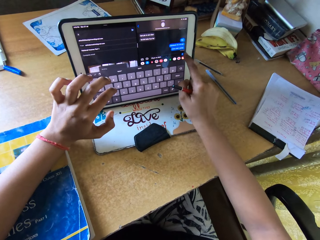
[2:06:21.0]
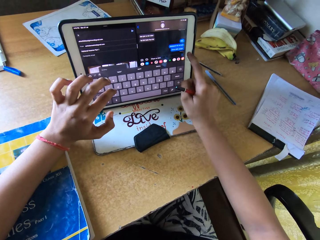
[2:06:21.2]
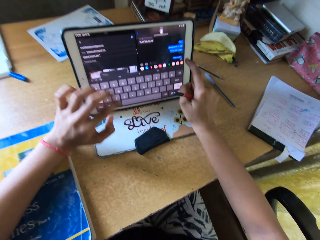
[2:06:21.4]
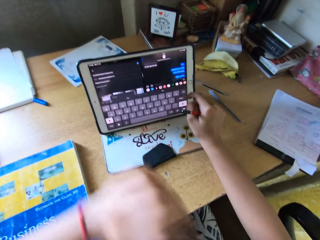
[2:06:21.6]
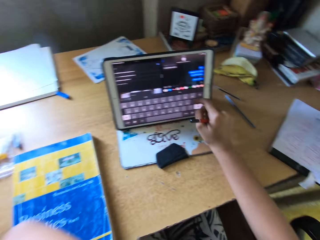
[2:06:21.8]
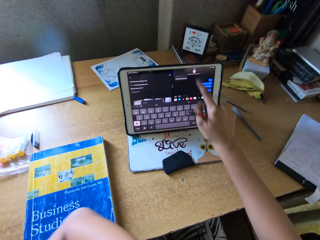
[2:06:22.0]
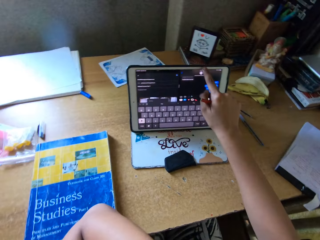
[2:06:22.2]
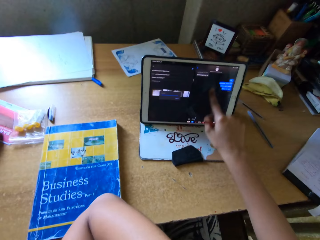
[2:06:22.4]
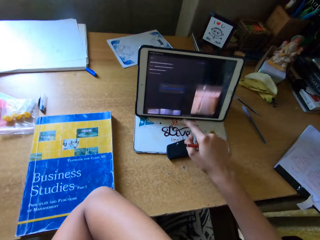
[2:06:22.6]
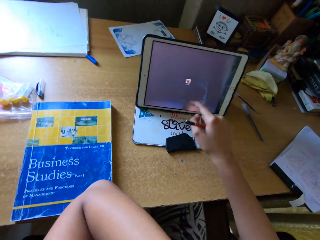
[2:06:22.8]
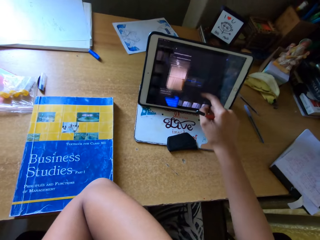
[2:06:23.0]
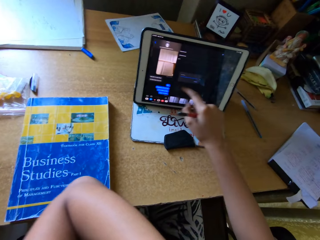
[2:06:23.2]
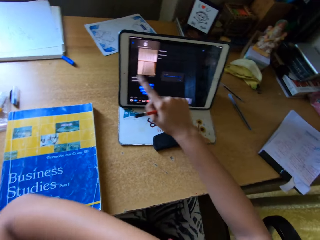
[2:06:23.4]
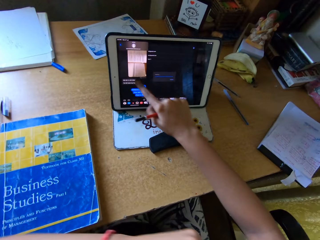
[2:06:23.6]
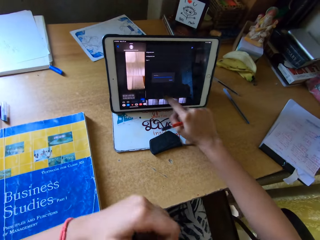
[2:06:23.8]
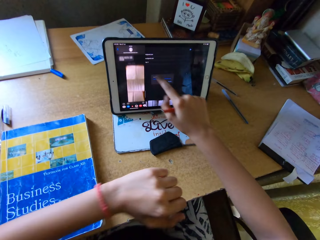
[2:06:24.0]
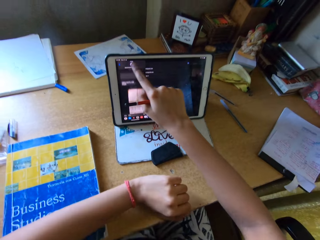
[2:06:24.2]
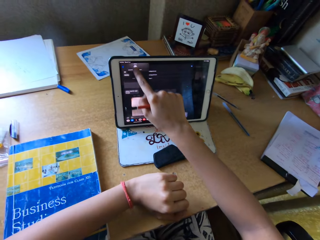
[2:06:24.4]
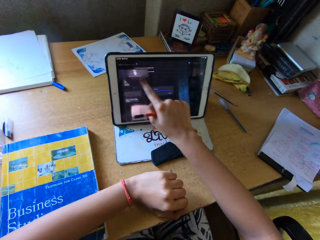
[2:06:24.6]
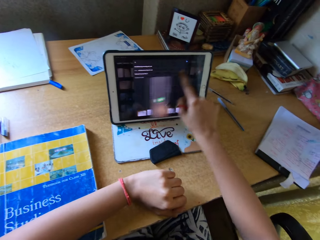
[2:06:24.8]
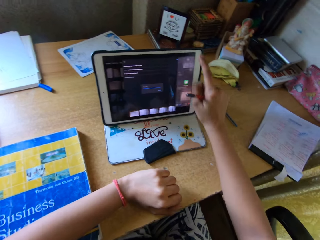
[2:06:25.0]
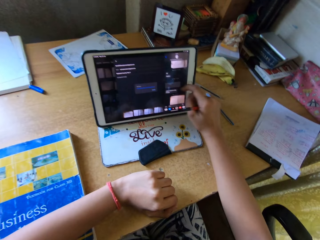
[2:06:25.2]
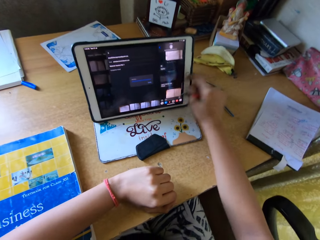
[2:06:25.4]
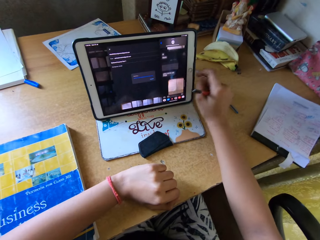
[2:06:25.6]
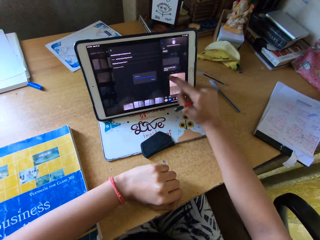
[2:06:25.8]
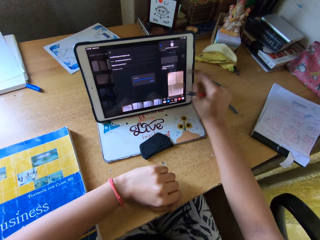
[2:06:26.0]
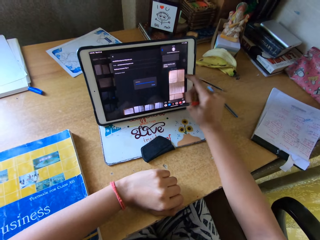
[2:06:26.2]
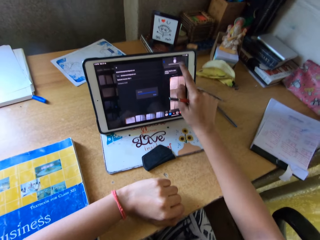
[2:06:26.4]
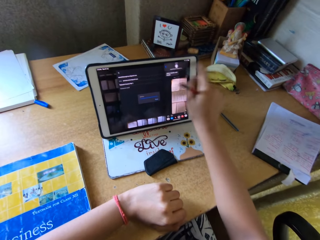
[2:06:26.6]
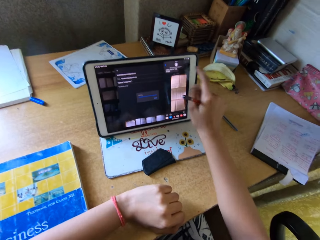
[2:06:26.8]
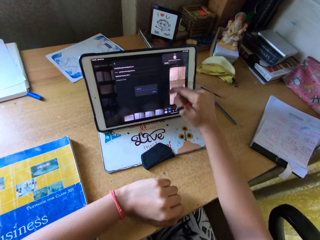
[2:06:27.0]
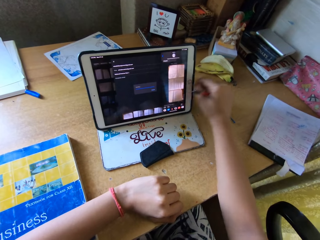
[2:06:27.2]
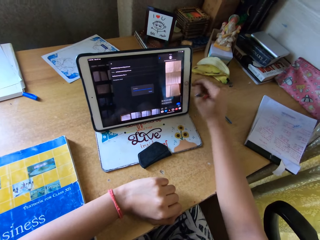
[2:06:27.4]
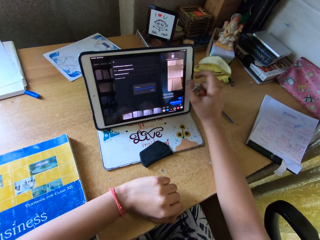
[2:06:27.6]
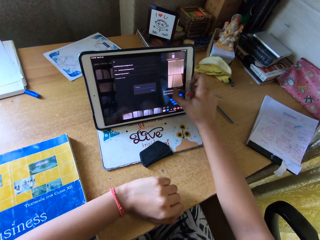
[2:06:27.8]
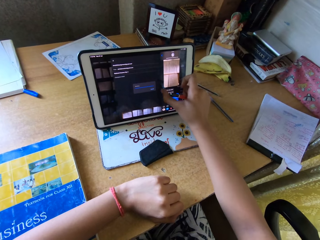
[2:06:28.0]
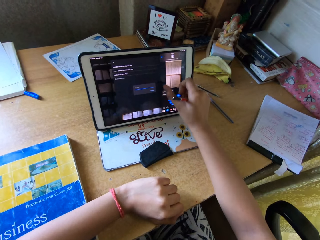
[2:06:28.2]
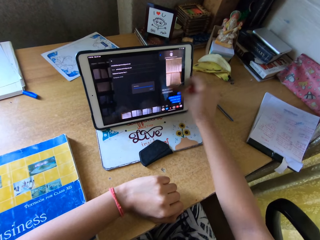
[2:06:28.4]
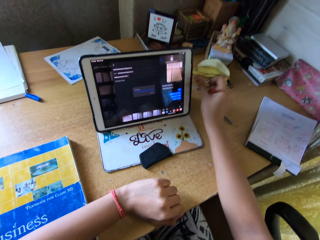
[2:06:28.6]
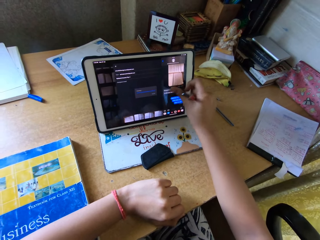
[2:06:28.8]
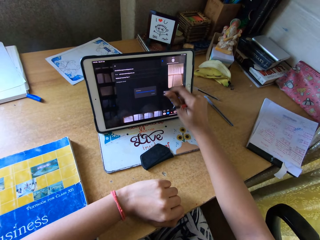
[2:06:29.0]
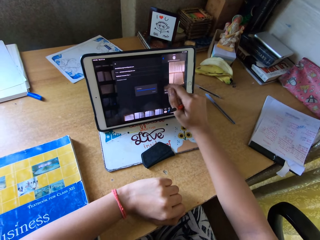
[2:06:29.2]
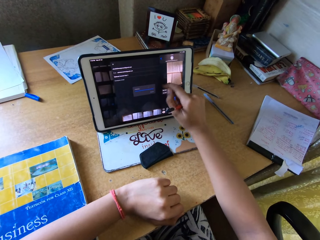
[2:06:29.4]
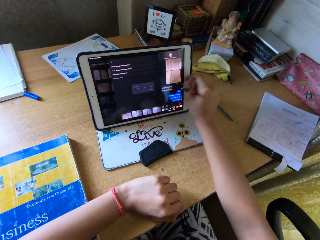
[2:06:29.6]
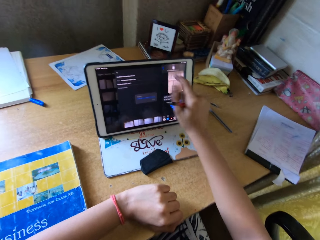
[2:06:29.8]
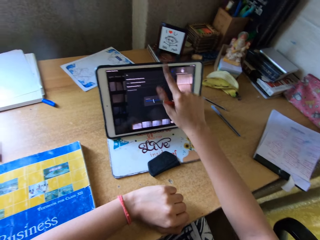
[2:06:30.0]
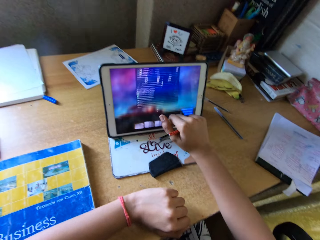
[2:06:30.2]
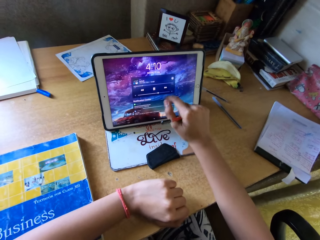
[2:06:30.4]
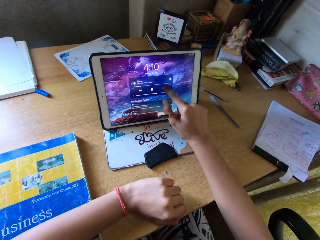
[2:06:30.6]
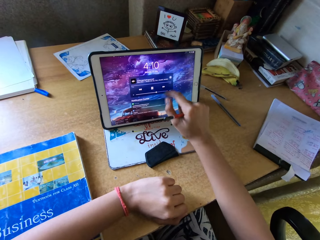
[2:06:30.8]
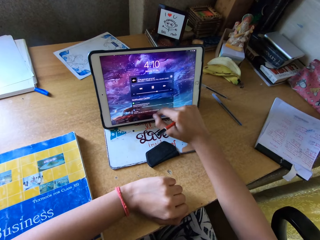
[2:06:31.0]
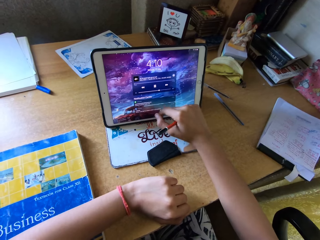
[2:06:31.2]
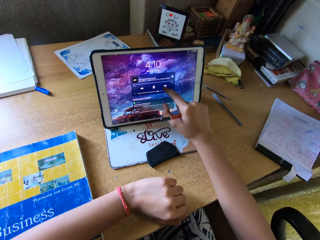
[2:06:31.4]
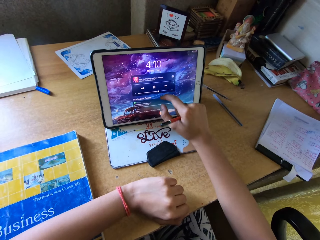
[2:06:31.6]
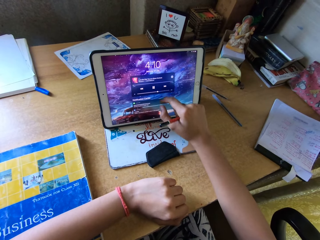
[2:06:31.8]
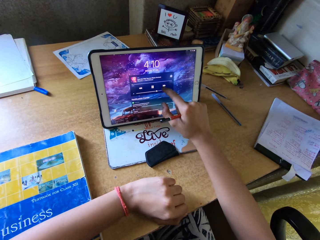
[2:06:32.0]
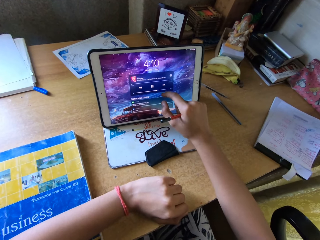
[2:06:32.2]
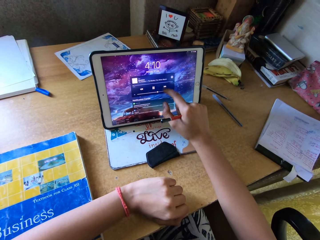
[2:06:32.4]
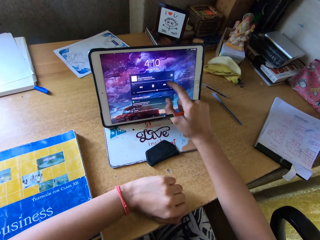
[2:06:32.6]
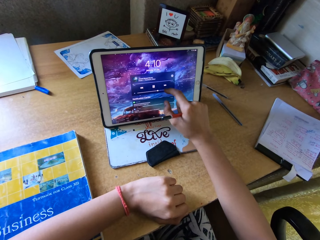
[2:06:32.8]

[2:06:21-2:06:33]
The camera wearer sends a message on the tablet. He uses his right hand to scroll the tablet. He scrolls an image on the screen, moves a template across the screen and scrolls the image on the screen. He scrolls down the task bar and clicks on next on the tablet.

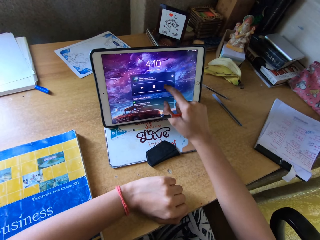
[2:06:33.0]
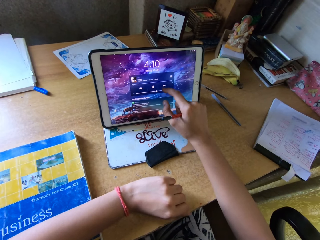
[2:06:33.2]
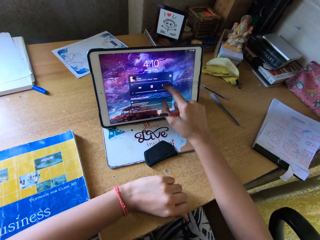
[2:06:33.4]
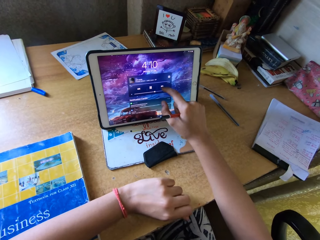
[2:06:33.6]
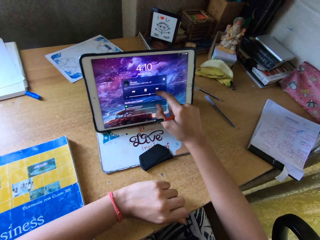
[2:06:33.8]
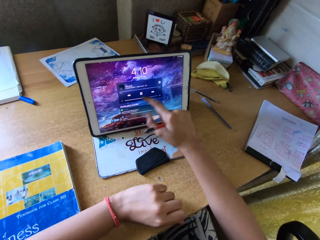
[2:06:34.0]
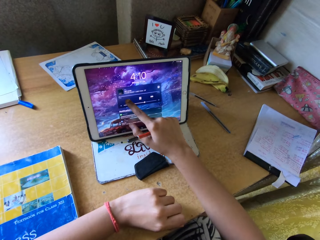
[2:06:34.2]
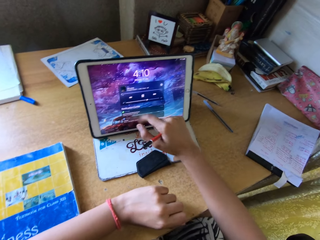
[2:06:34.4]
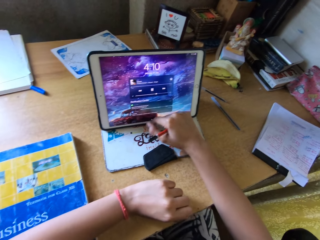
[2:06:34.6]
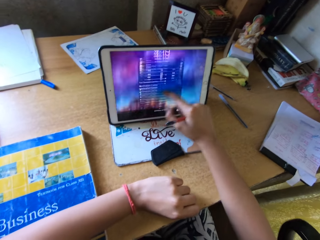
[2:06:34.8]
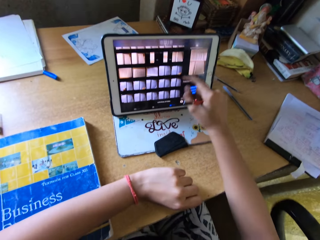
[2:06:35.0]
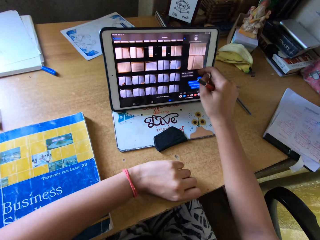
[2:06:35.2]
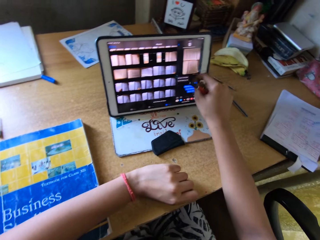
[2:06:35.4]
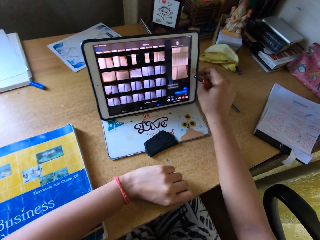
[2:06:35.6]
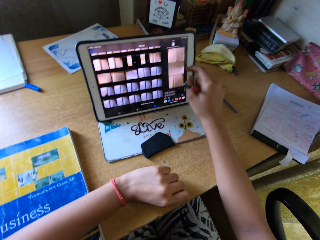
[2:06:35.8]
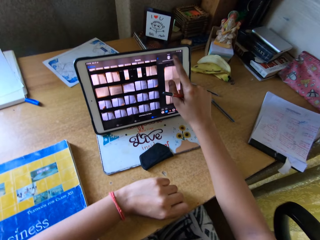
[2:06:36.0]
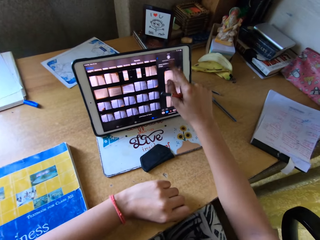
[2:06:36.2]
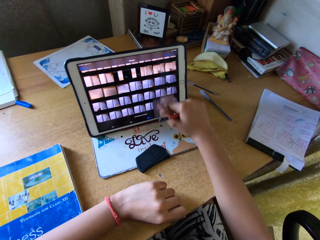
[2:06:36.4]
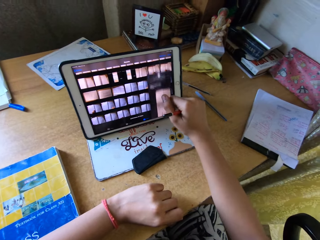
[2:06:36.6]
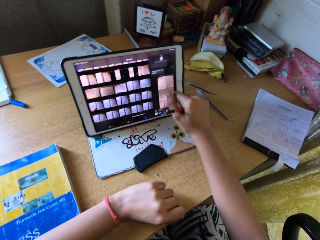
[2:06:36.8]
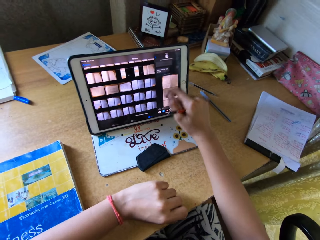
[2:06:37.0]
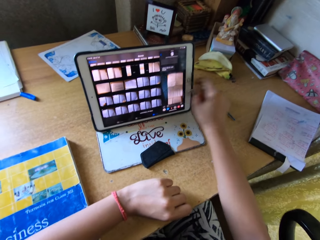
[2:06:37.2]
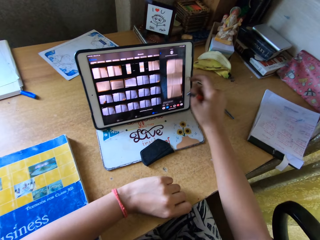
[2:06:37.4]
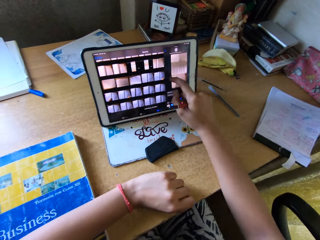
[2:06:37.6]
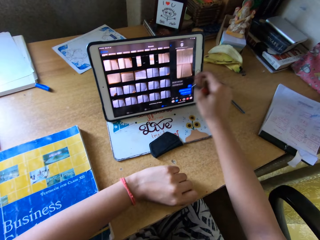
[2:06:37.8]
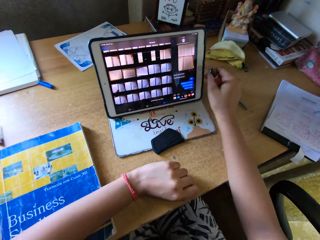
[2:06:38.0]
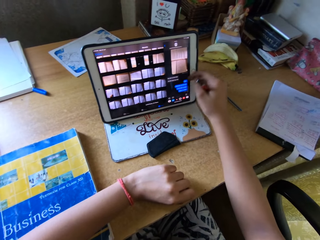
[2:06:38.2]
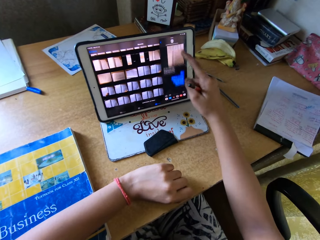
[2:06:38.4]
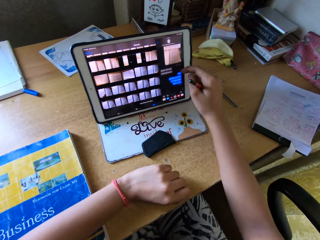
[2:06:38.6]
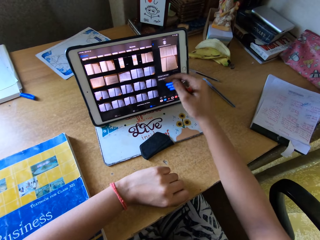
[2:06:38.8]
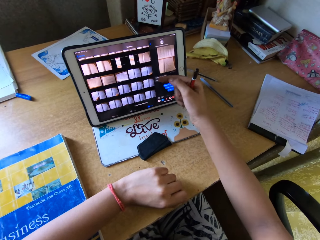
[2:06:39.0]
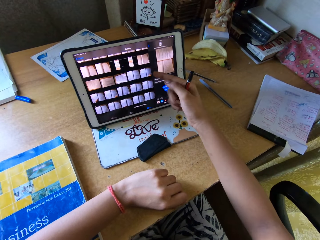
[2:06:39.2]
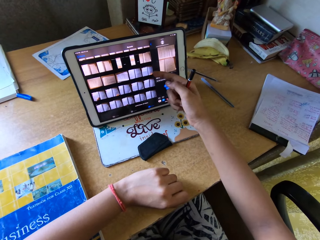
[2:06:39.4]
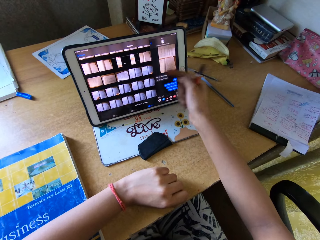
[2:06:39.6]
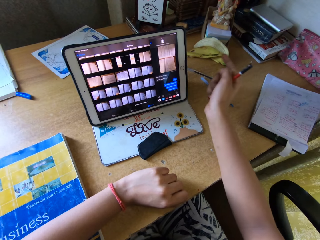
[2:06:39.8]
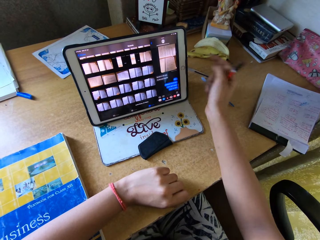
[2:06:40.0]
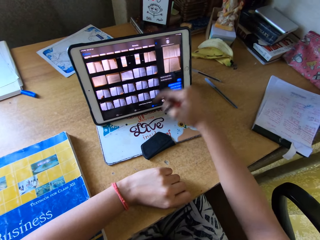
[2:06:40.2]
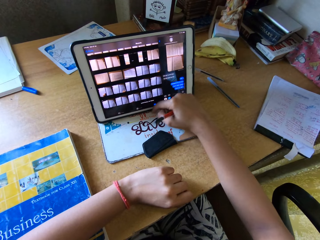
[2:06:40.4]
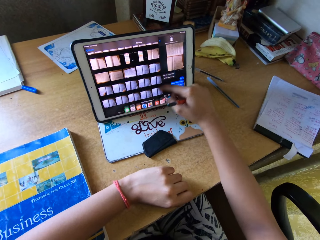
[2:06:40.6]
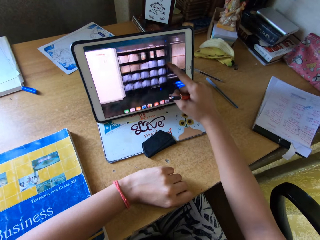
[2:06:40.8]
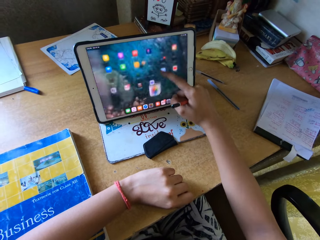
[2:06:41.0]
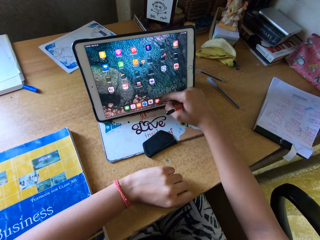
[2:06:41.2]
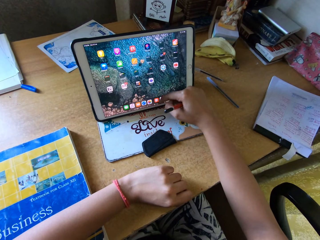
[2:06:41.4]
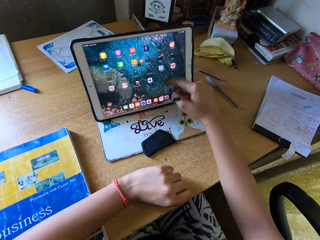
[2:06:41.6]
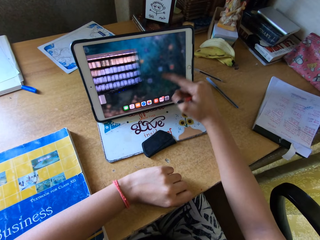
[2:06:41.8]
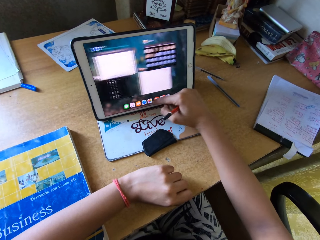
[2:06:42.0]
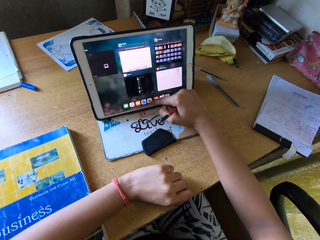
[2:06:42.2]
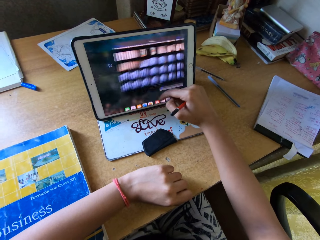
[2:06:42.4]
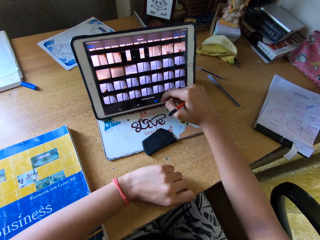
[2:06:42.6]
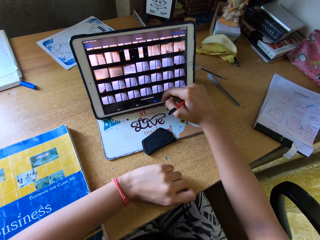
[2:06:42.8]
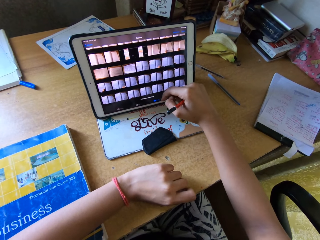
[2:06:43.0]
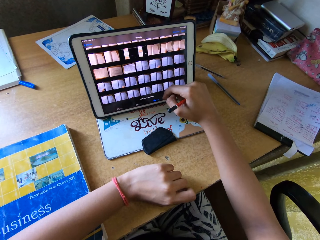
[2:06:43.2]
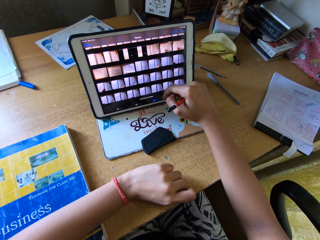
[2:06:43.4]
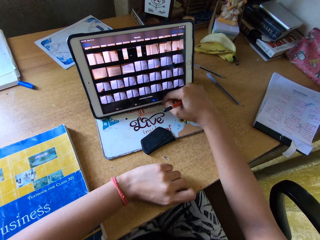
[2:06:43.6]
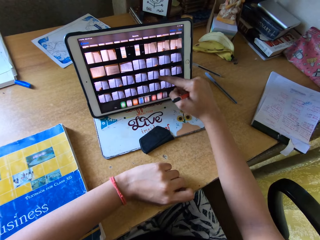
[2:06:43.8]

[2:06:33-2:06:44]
The camera wearer clicks on previous on the tablet. They scroll up the task bar. They scroll an image on the screen. They click on an application. They scroll on a screen.
